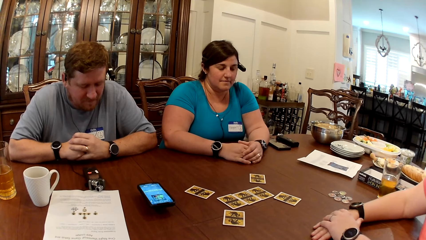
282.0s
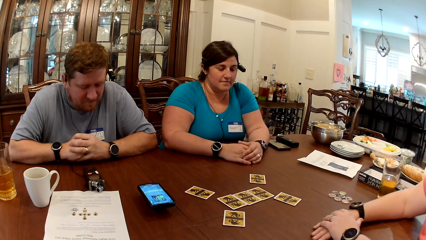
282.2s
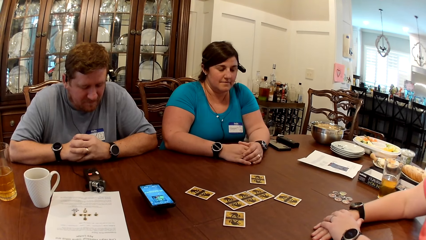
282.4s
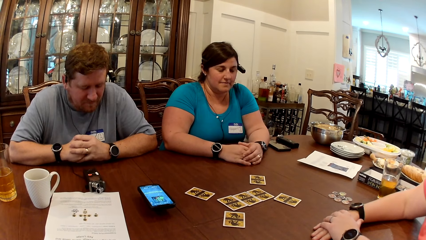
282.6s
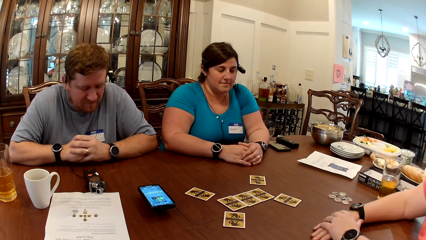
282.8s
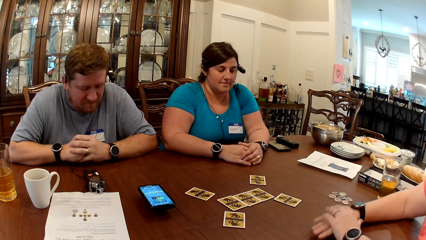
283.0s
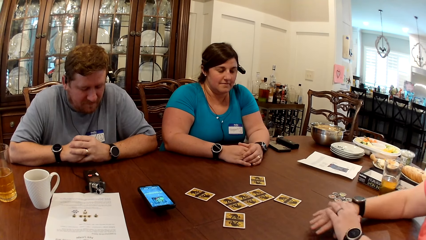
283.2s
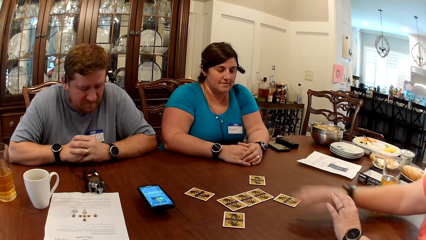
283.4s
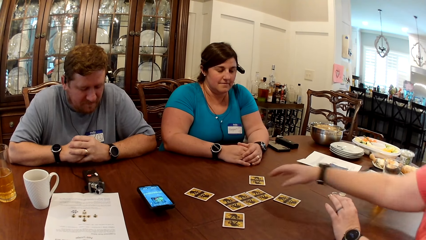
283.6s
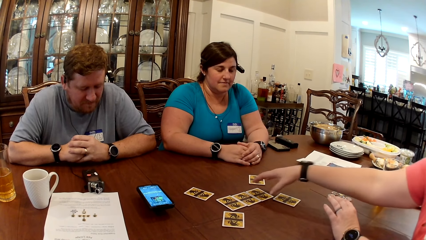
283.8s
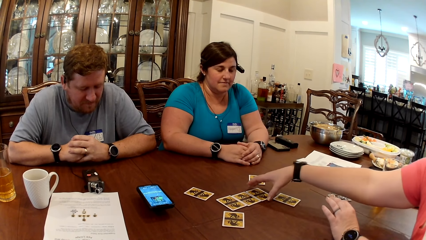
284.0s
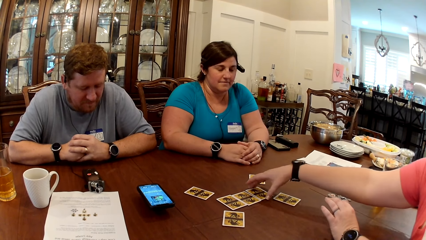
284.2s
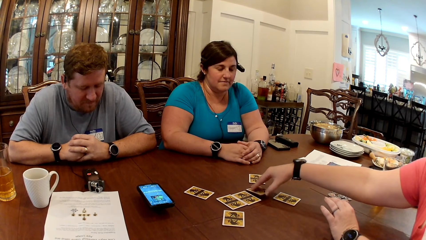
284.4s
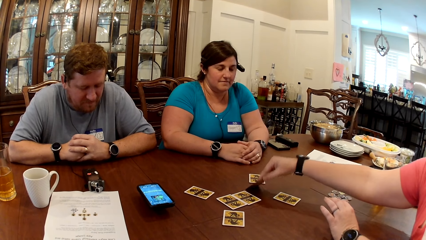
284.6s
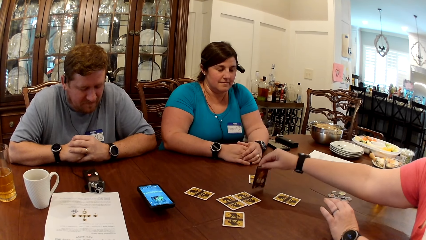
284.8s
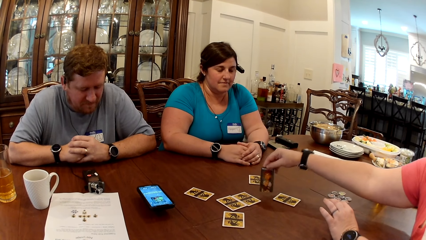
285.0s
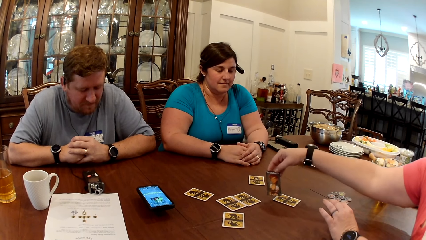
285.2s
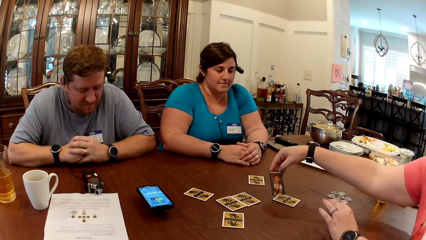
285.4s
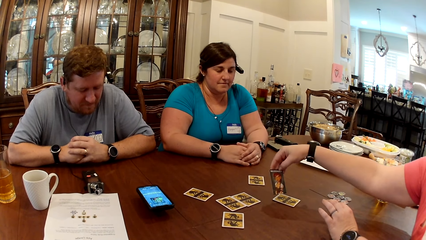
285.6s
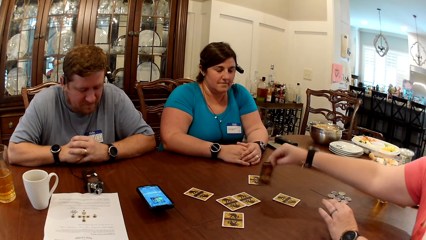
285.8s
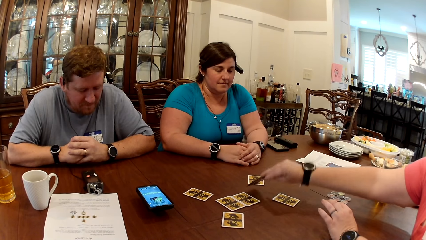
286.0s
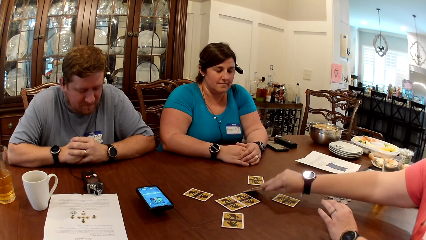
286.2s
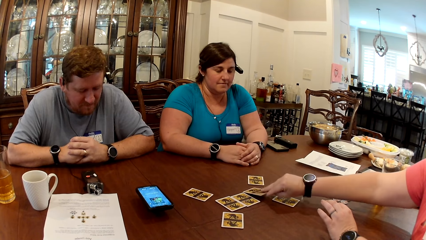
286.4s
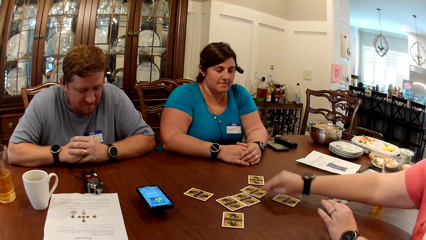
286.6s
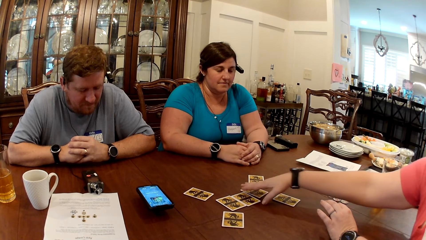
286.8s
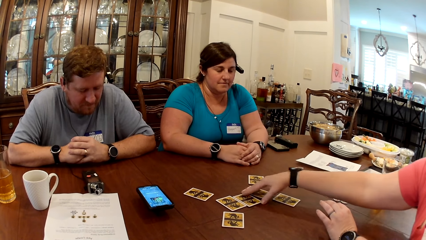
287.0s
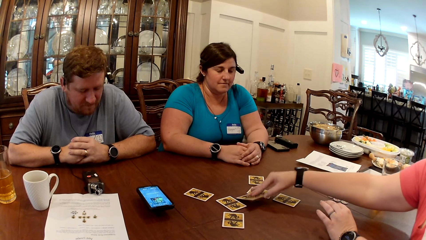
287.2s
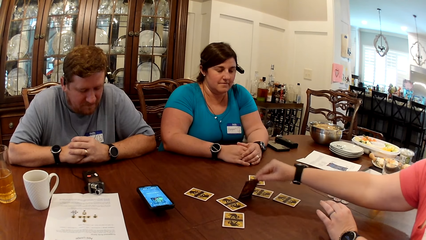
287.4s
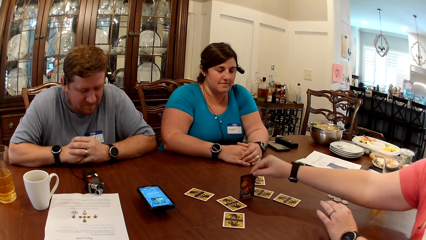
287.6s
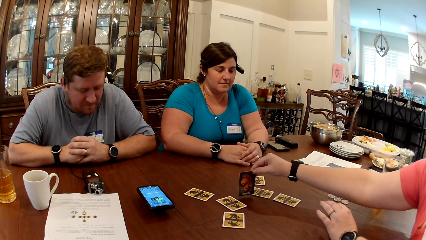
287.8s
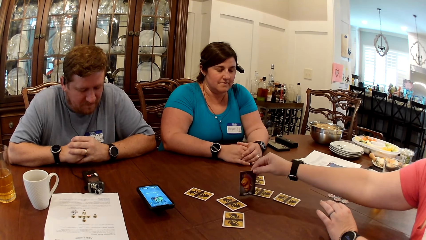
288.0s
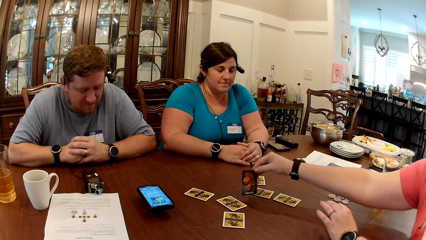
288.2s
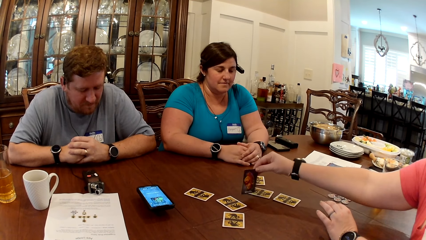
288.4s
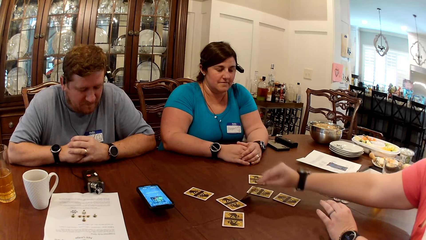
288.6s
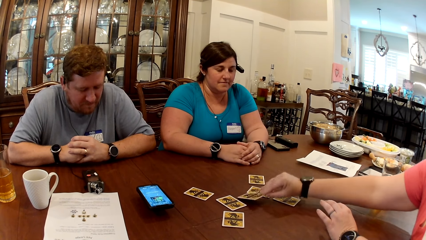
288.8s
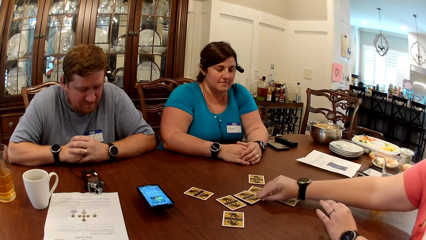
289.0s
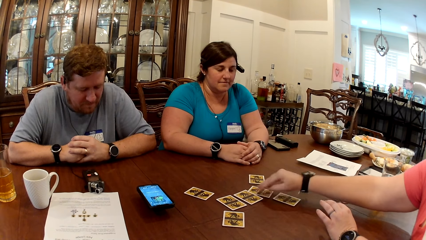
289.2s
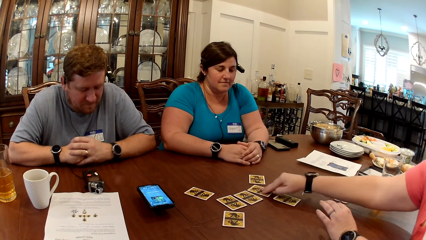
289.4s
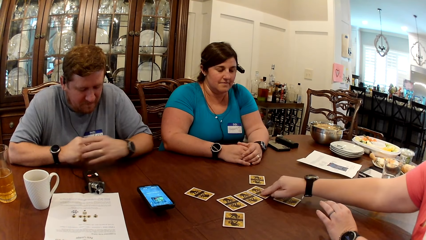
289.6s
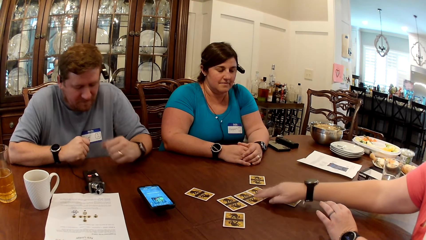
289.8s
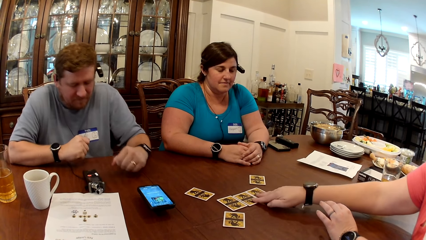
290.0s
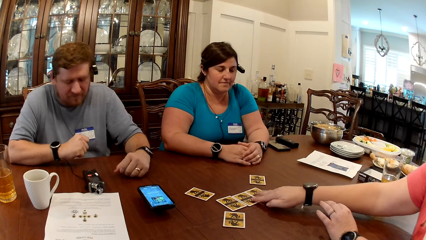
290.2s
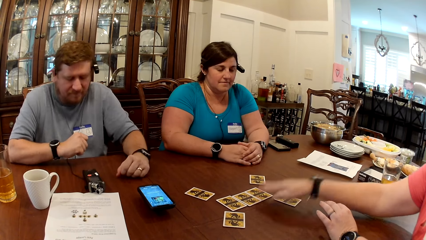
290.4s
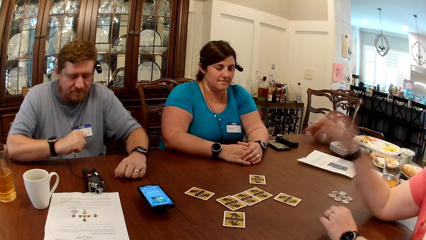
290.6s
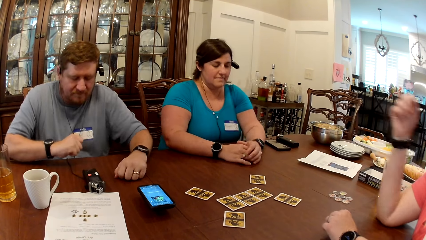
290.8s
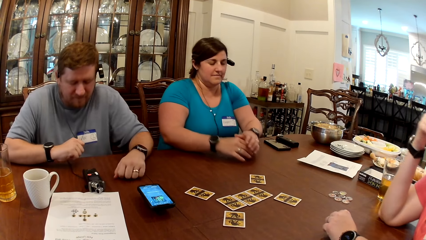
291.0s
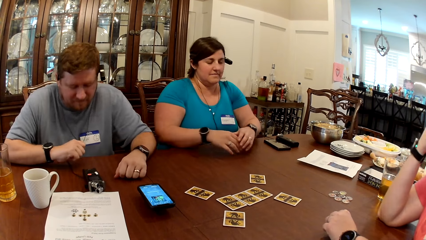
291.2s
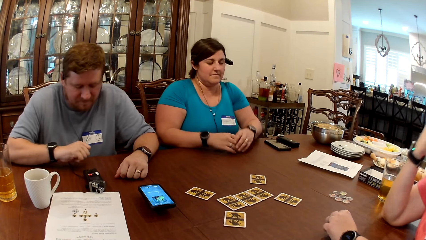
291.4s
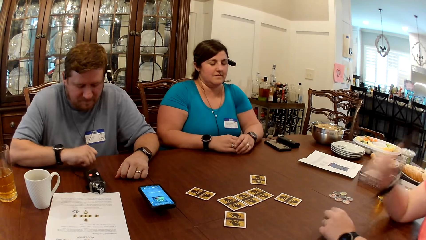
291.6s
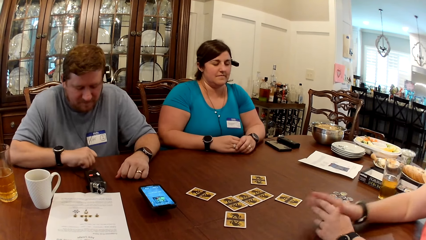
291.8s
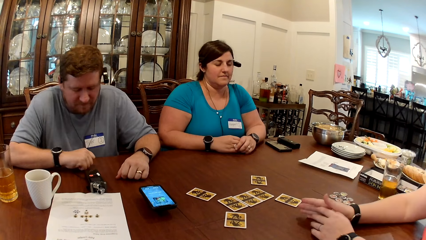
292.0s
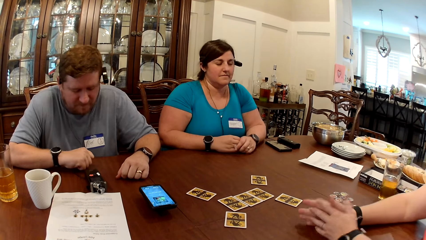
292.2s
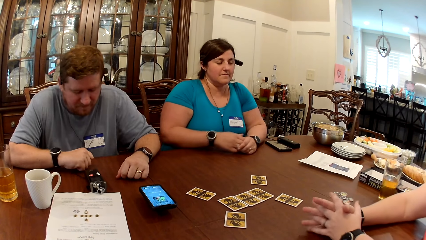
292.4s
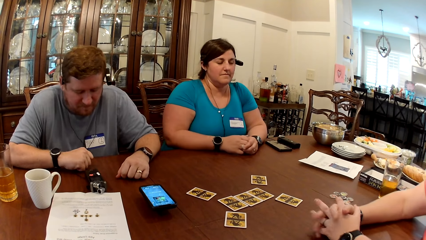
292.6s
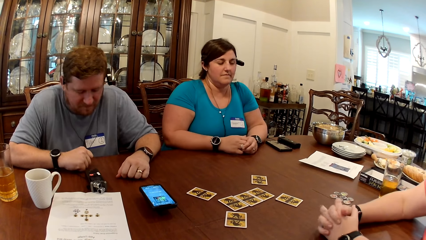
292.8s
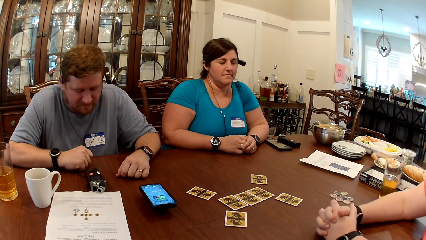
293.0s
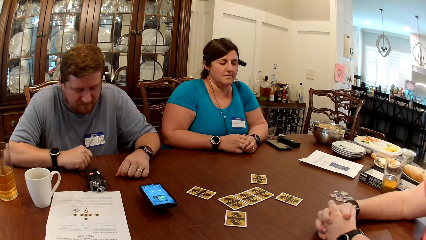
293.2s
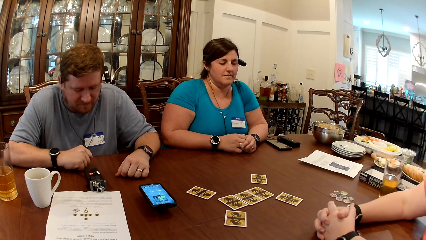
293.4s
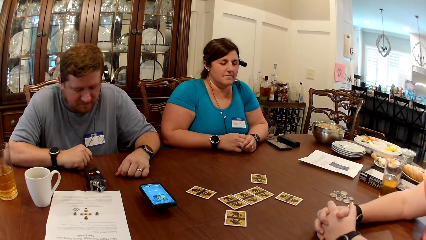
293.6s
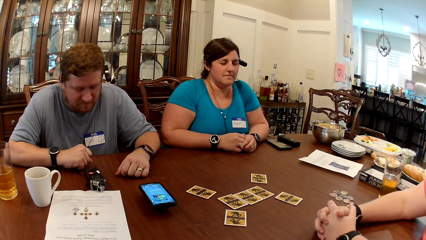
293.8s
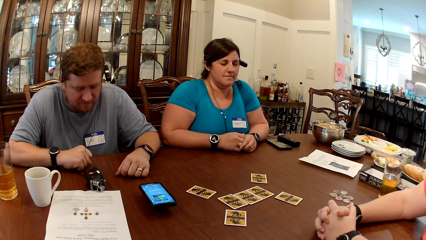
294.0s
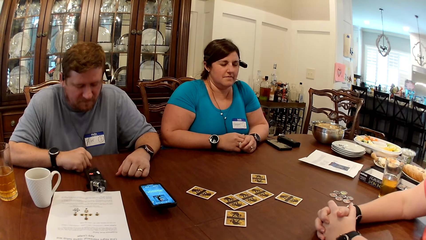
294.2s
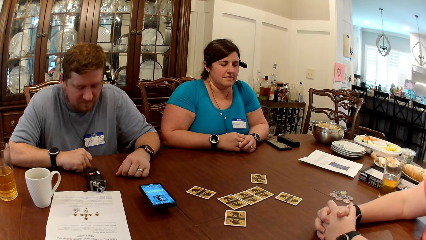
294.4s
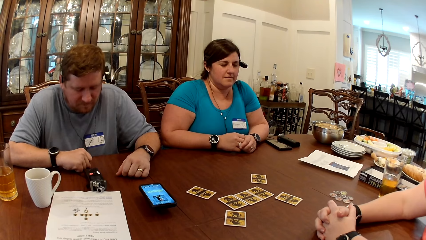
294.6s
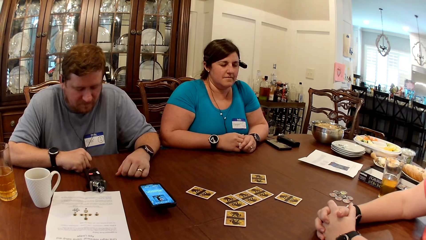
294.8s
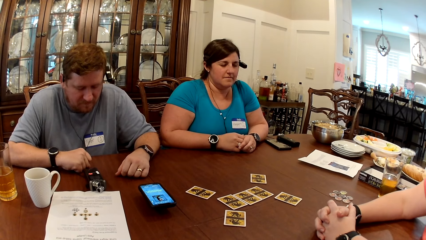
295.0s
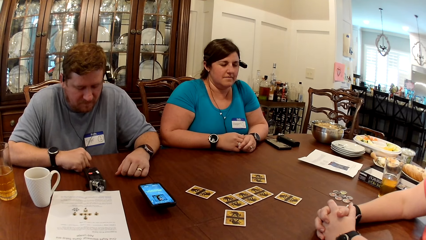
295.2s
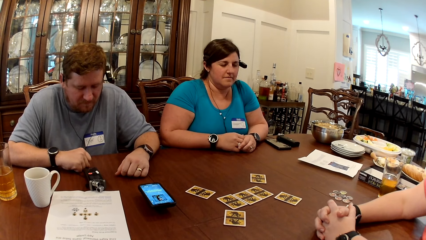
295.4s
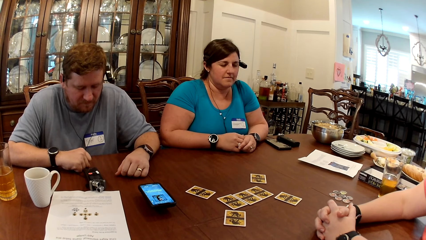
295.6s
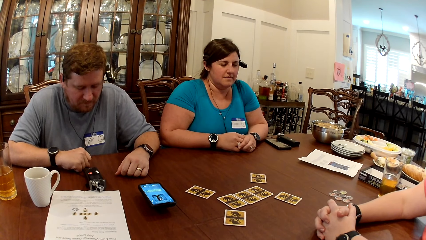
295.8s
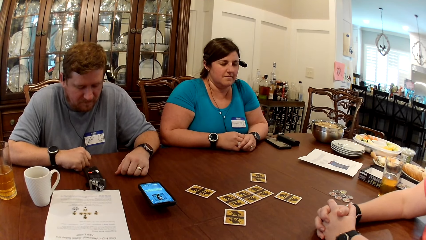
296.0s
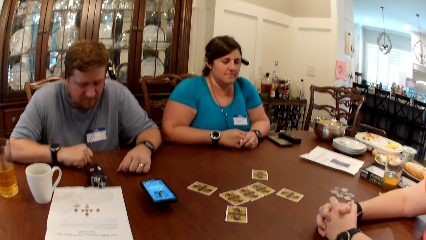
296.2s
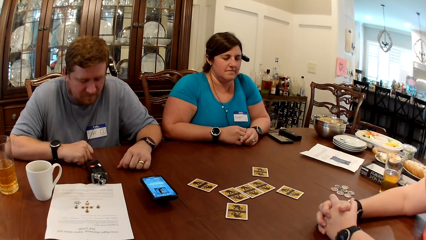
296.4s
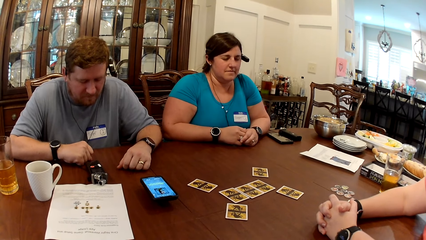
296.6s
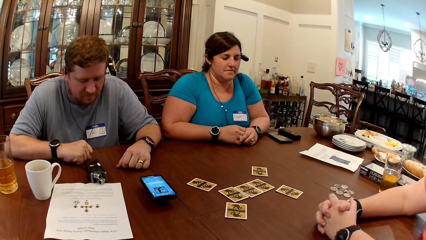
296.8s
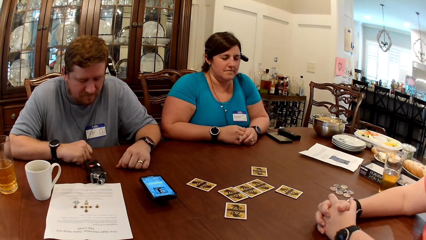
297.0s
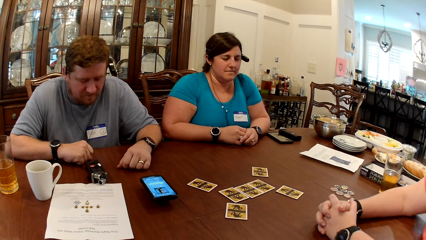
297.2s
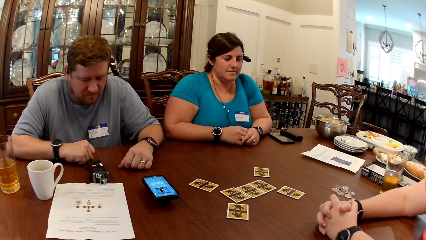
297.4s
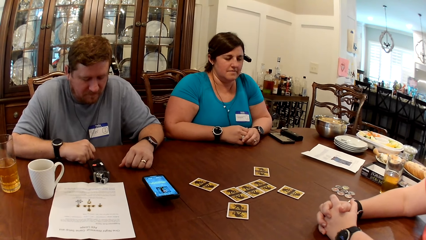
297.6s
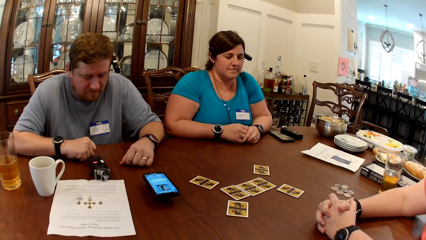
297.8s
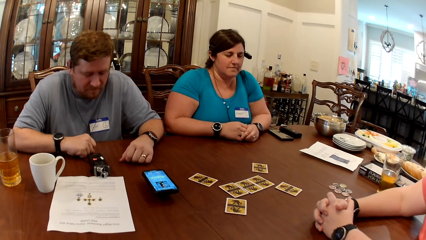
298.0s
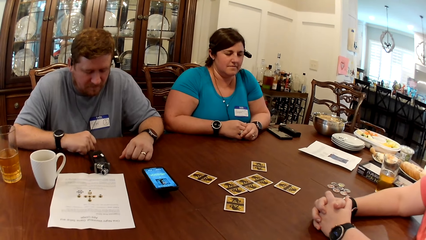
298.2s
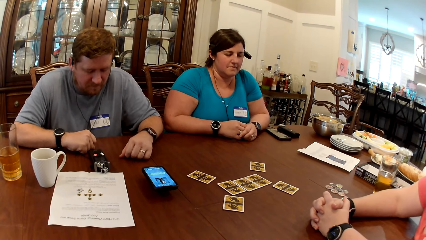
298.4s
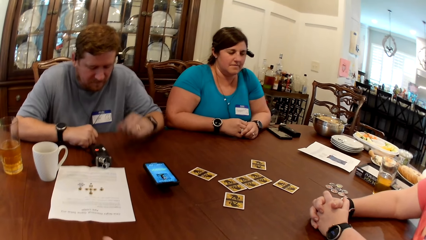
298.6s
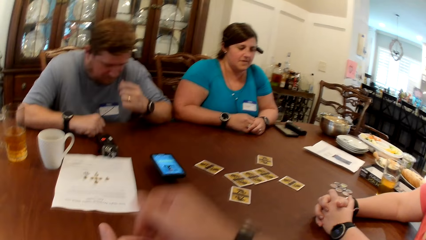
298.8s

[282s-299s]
A woman picks up the card on the table with her right hand. The woman drops the card on the table with her right hand. The woman picks up the card from the table with her right hand. The woman drops the card on the table with her right hand. The woman adjusts the cards on the table with her right hand. The camera wearer looks at the woman. A man adjusts his left hand on the table. Another woman adjusts both hands on the table. The first woman scratches her head with her right hand and drops her right hand on the table.
